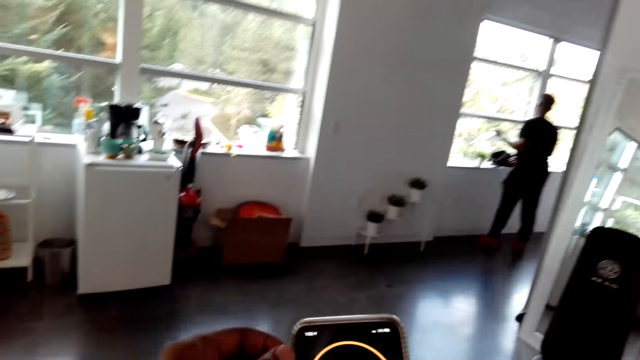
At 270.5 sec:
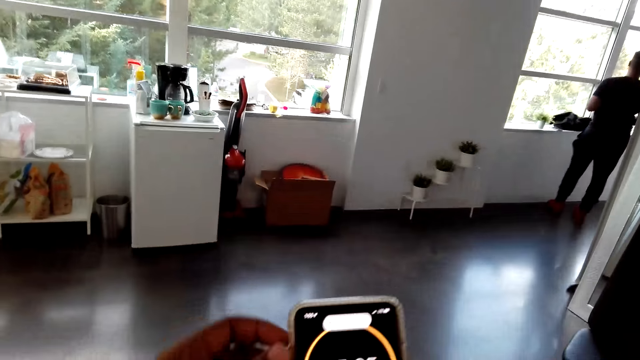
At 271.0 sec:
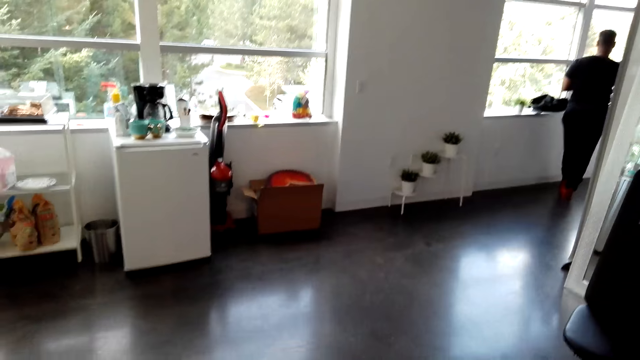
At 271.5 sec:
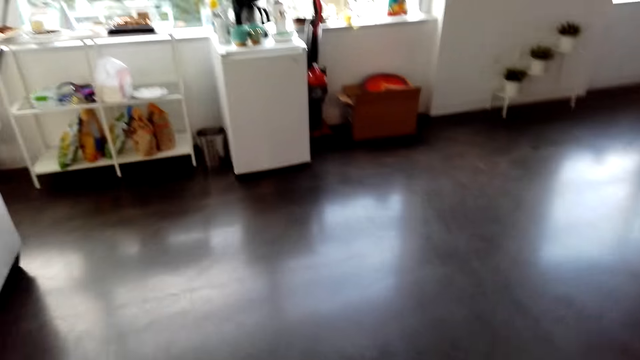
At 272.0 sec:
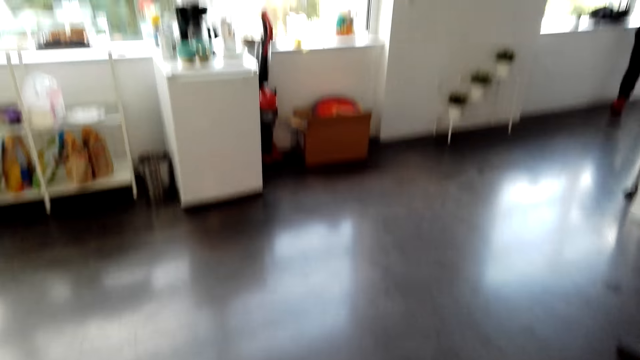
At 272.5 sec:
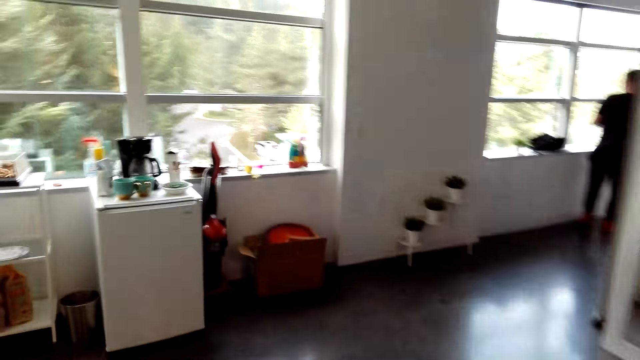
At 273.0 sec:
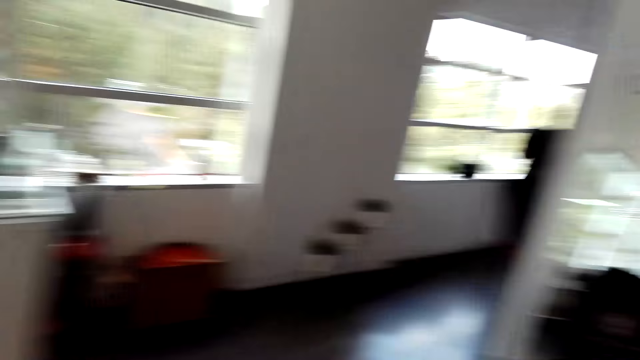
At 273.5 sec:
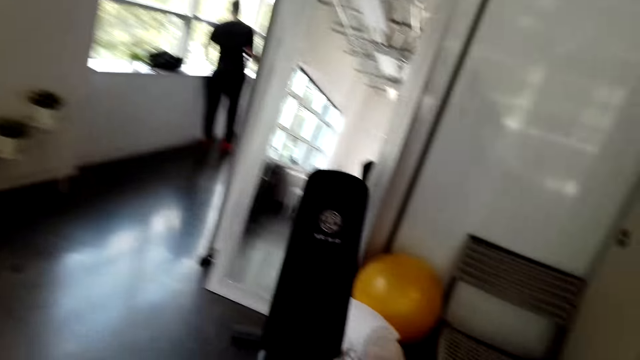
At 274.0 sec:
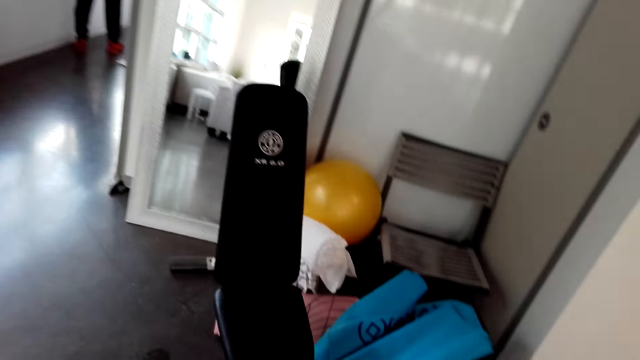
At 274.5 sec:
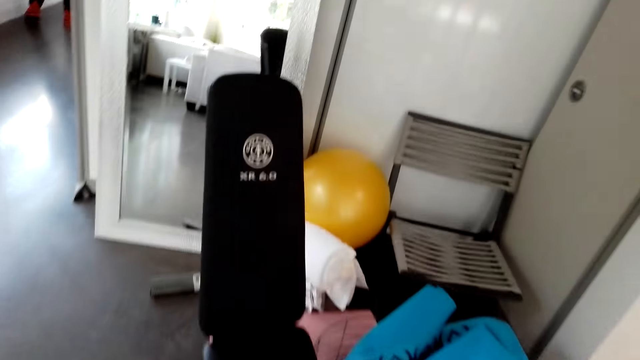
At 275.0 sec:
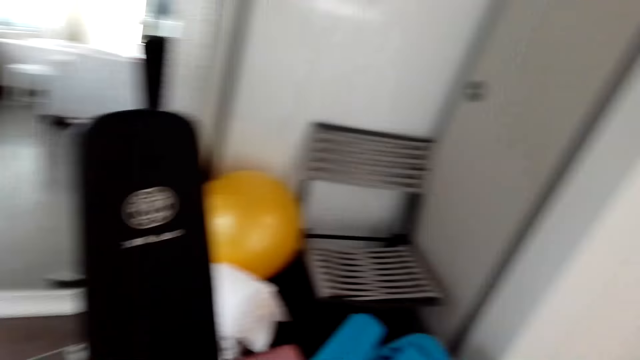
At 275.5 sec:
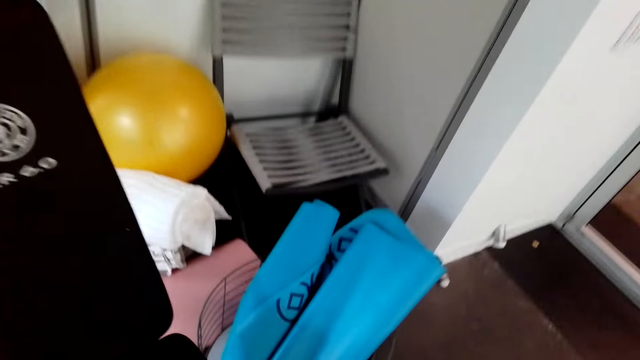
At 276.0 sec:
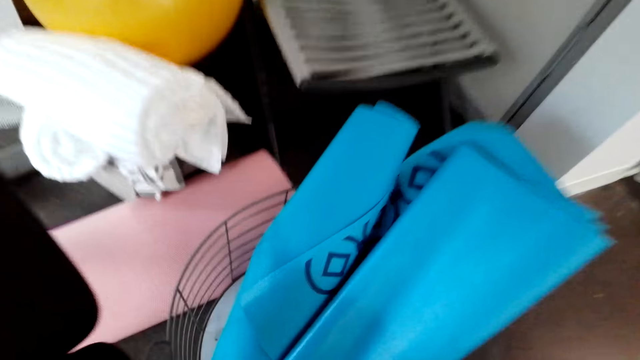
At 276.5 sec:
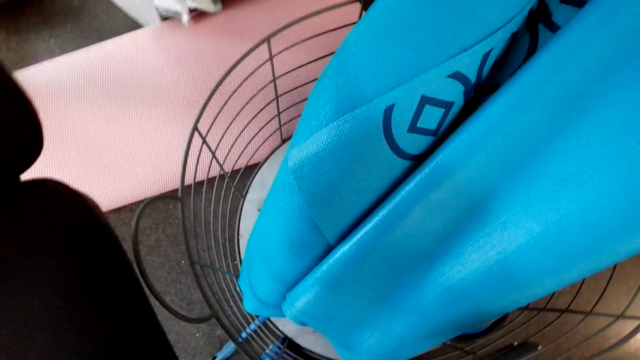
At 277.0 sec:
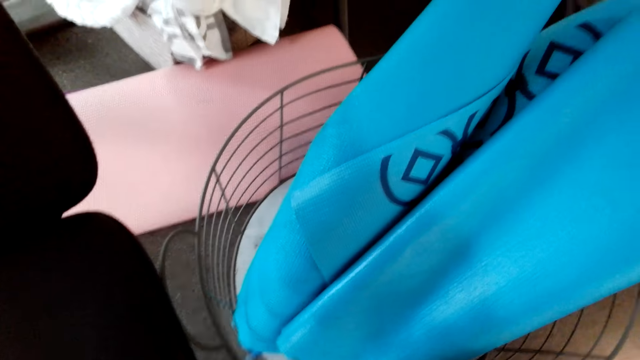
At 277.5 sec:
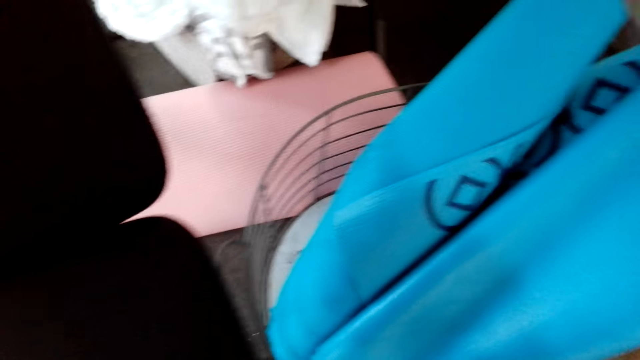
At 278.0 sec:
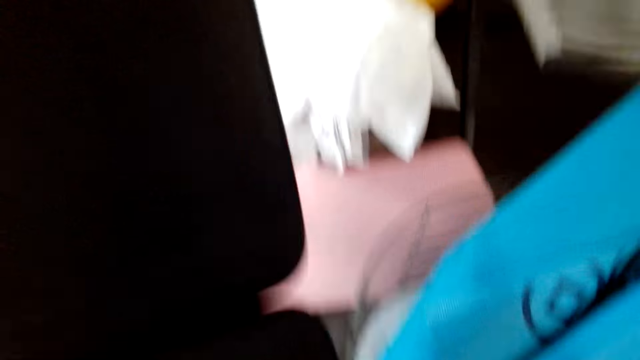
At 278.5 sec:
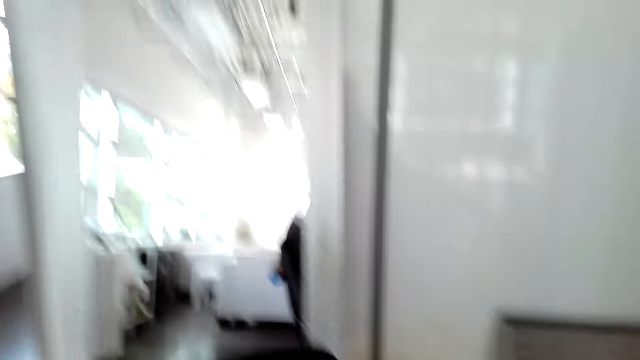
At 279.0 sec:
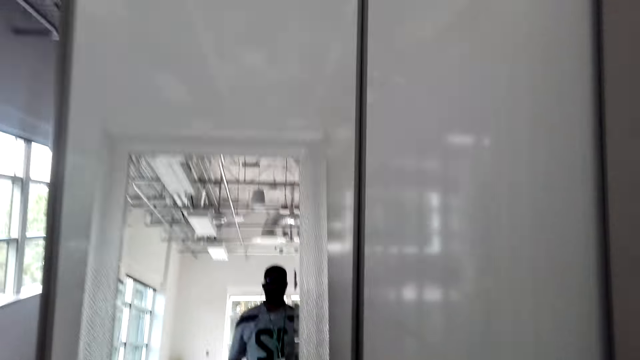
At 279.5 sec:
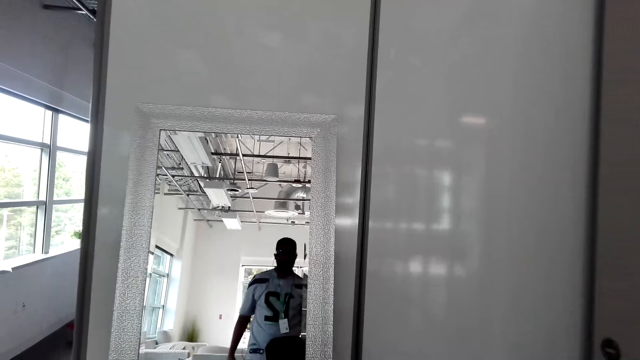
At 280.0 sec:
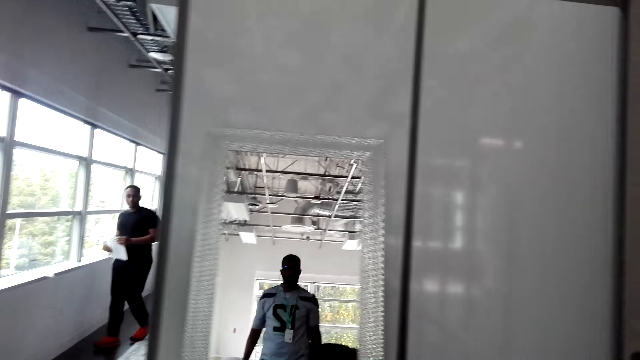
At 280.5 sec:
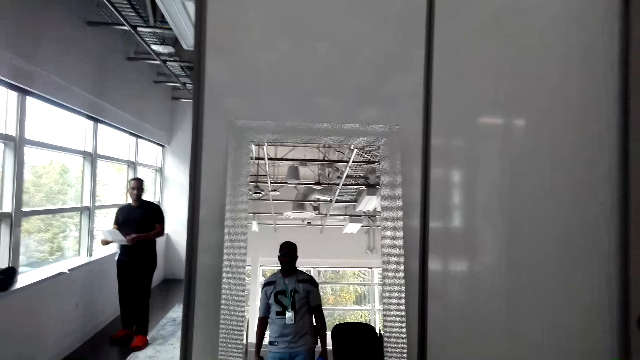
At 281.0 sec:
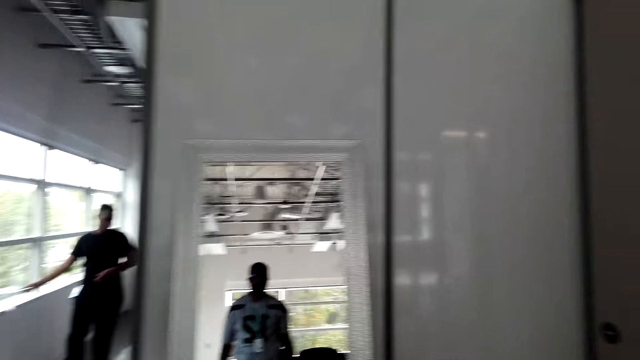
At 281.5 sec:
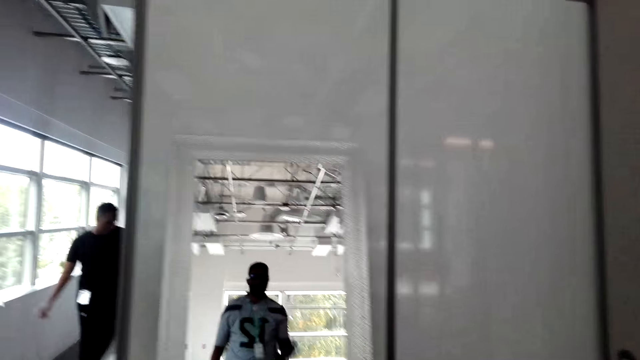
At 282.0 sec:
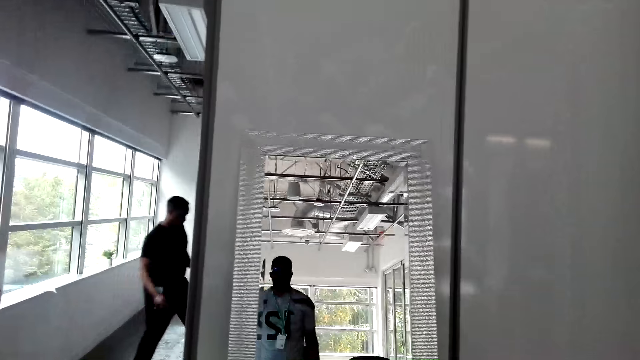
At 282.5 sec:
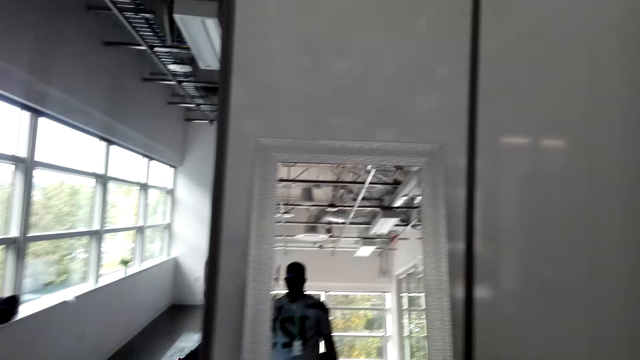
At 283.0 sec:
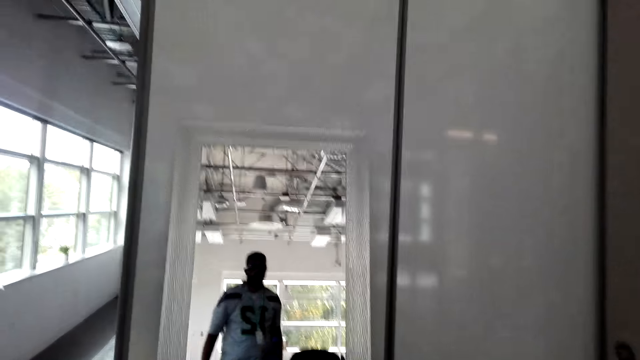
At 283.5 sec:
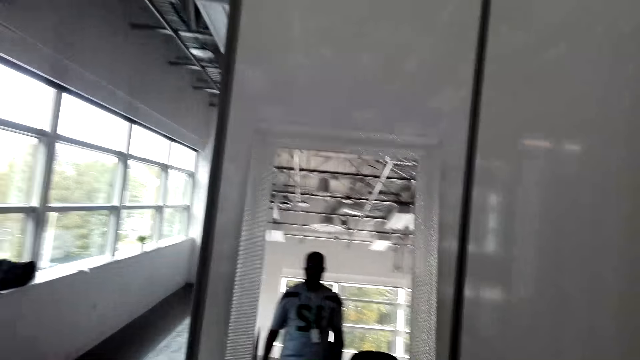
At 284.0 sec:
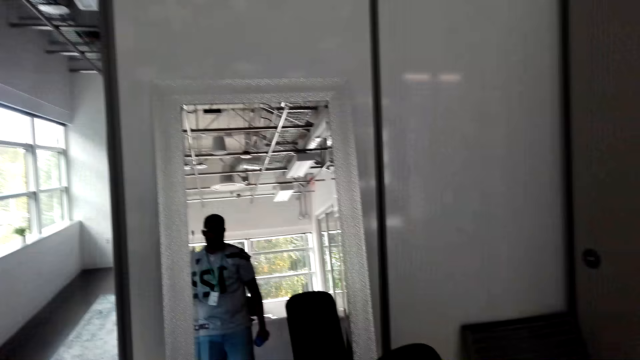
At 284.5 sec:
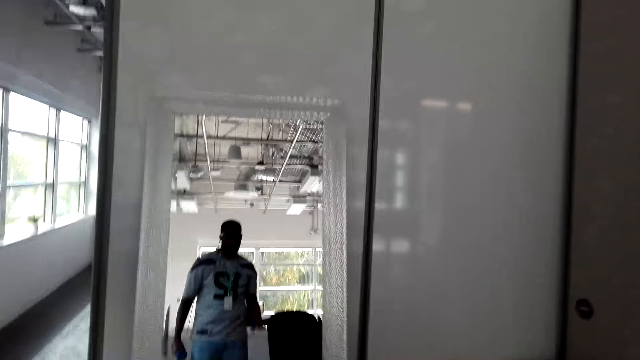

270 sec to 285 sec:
The camera wearer picks up dumbbells from the floor. They stand in front of the mirror. They lift the blue dumbbells.

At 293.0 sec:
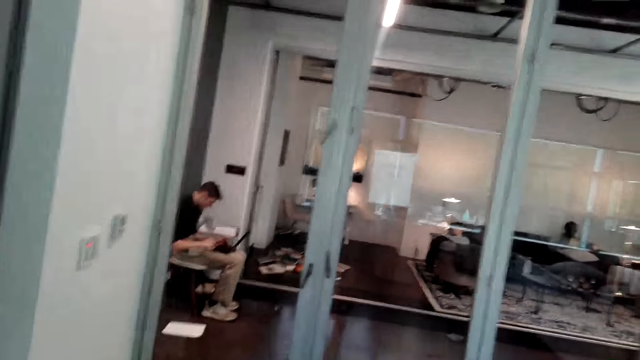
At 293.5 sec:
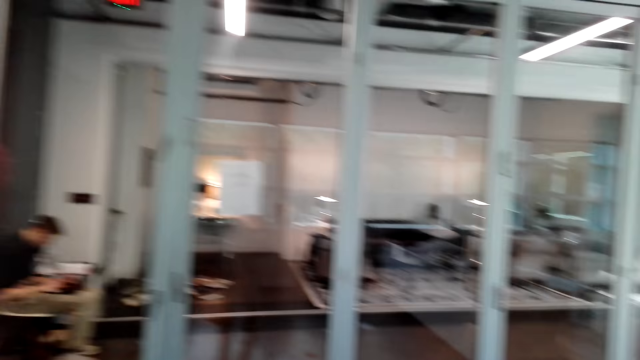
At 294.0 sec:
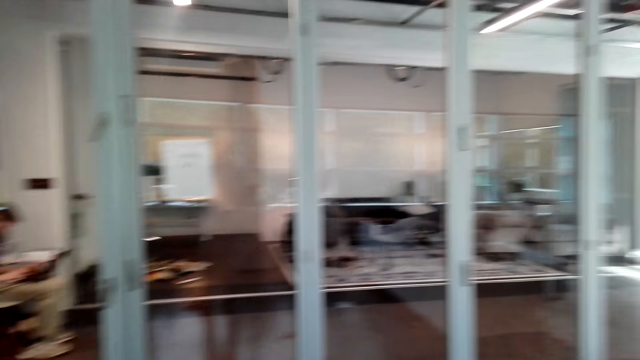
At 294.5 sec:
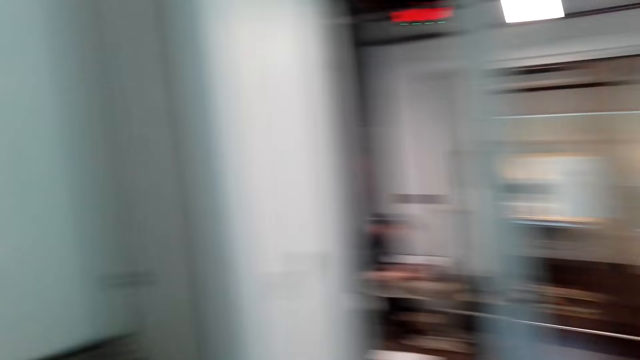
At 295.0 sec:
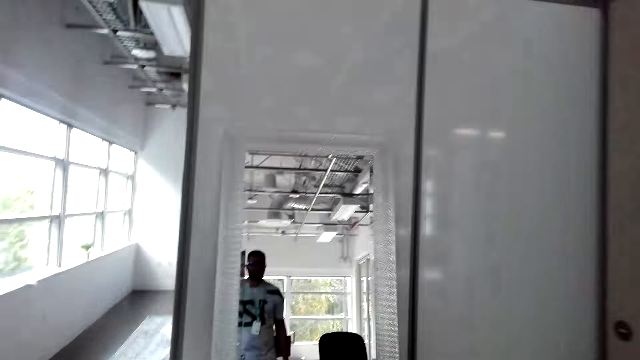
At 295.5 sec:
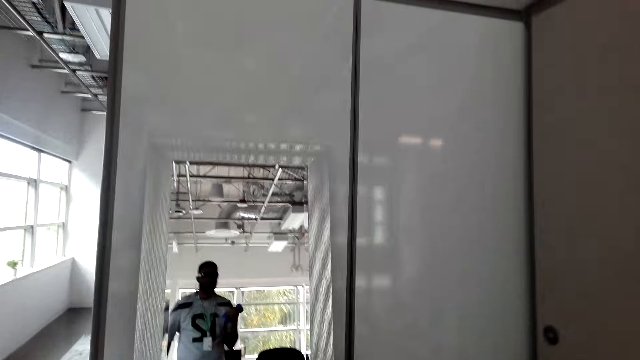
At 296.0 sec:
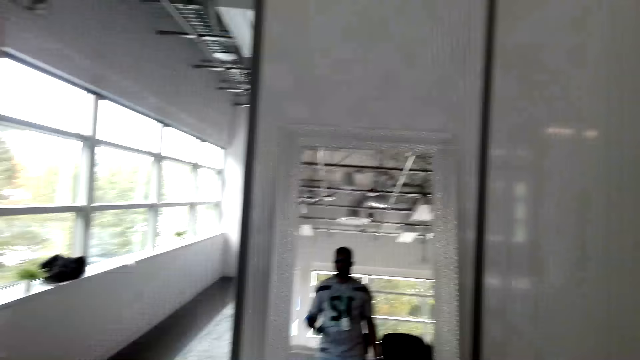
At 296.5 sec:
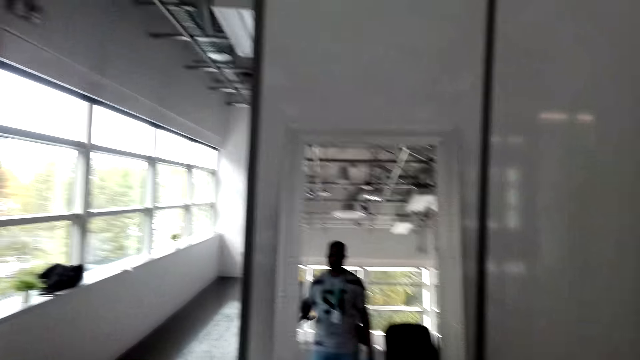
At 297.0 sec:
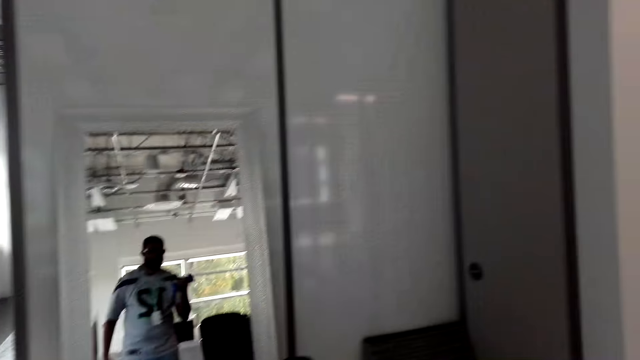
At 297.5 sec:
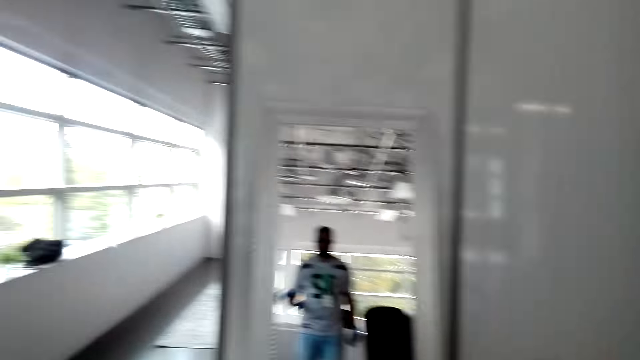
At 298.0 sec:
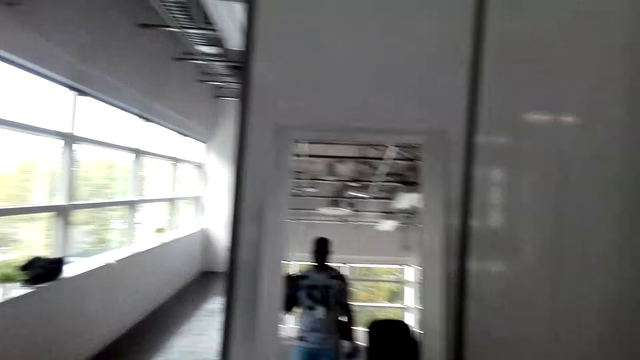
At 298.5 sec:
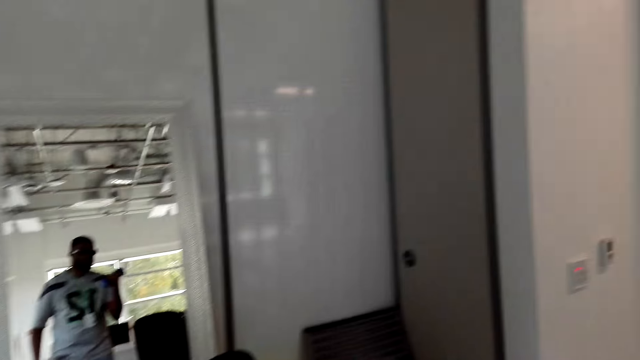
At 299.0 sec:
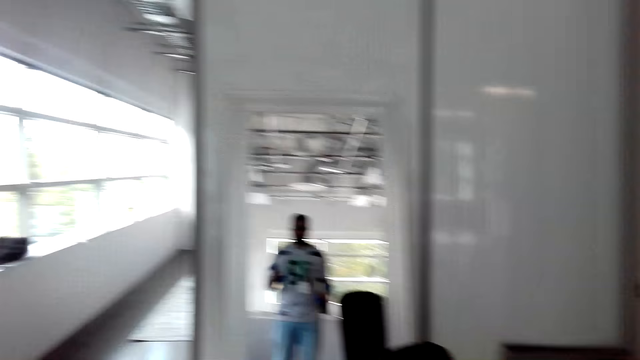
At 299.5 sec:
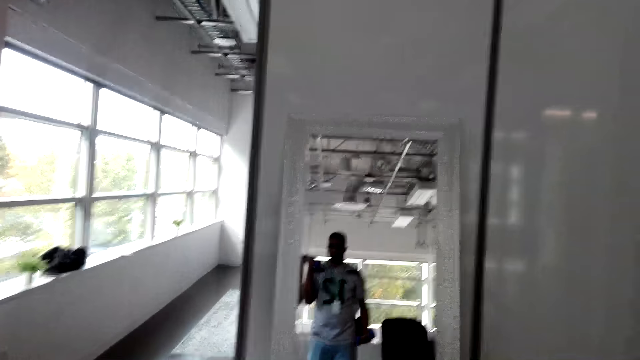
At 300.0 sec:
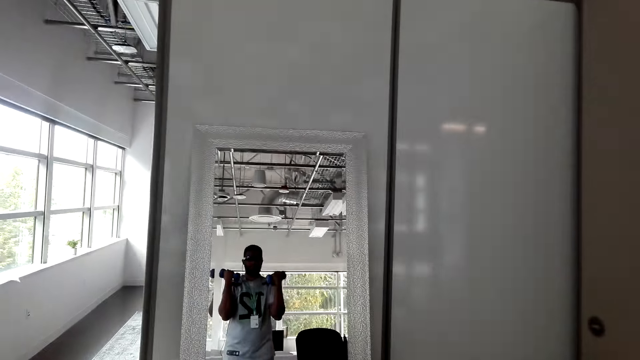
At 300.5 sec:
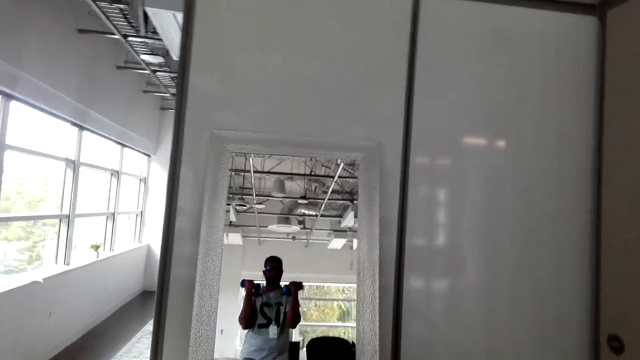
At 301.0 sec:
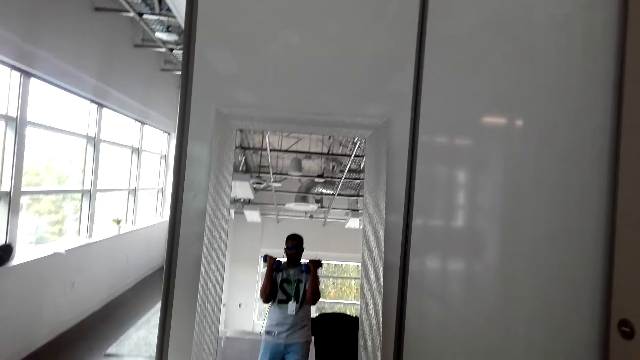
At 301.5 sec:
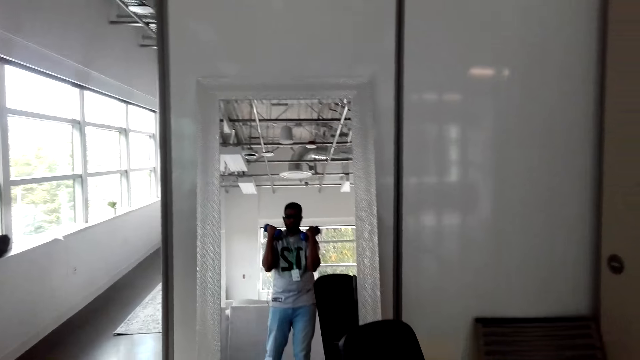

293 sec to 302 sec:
The camera wearer turns around. They look around. They lift blue dumbbells.
